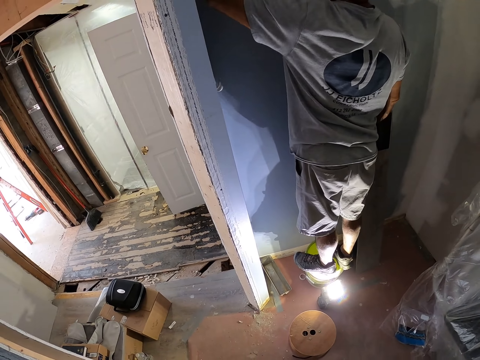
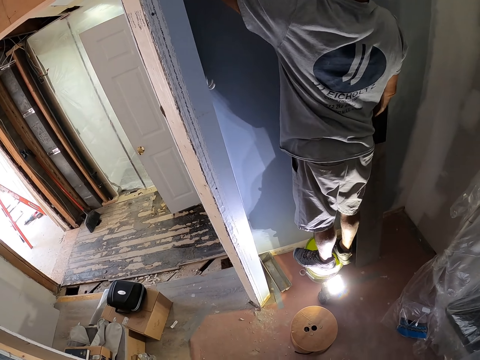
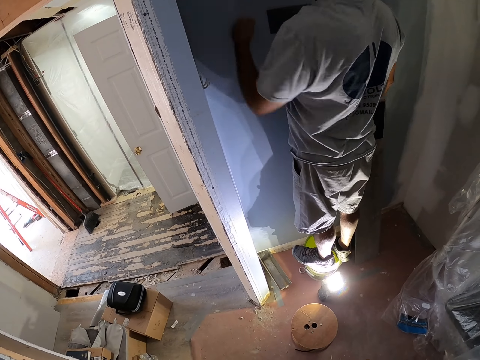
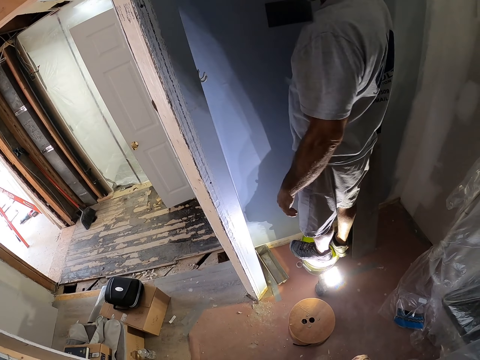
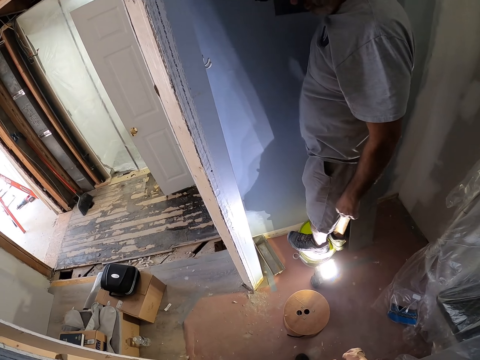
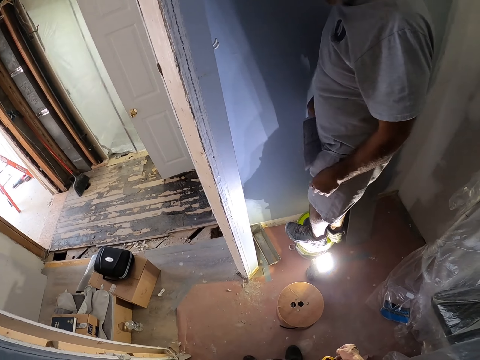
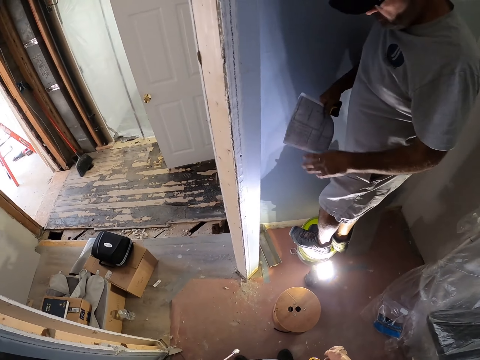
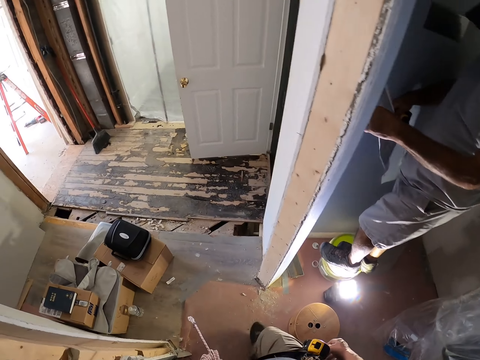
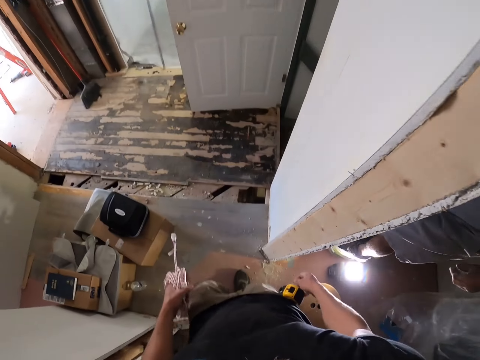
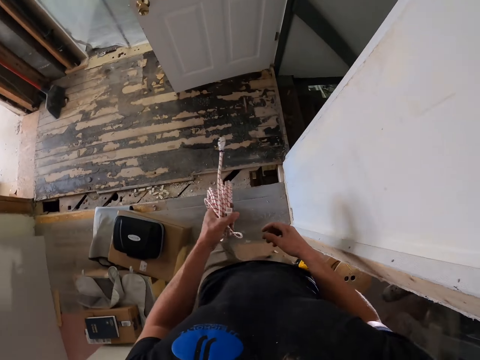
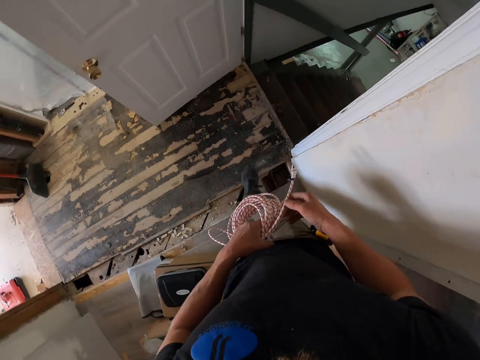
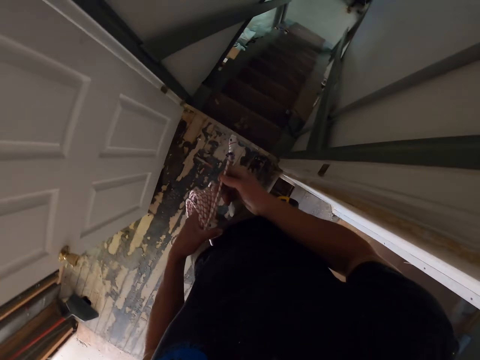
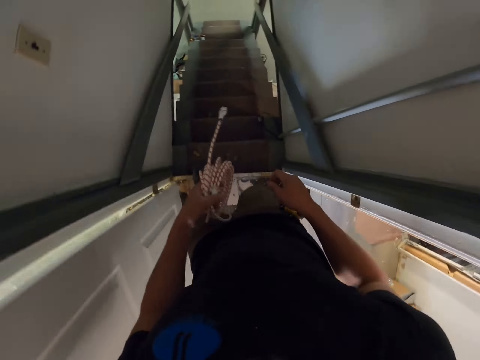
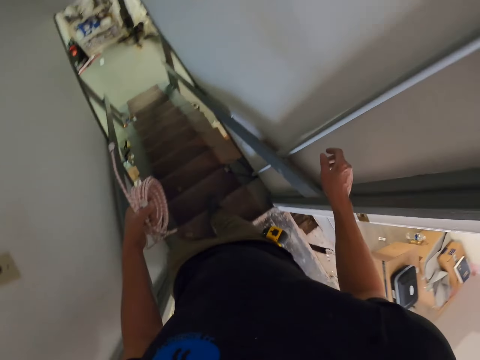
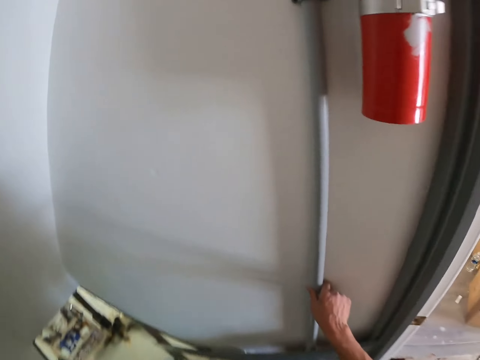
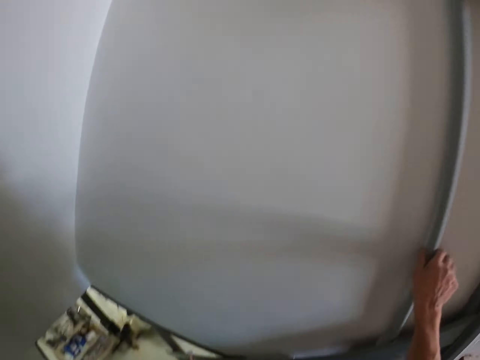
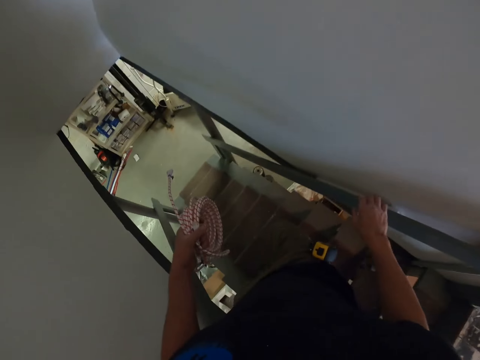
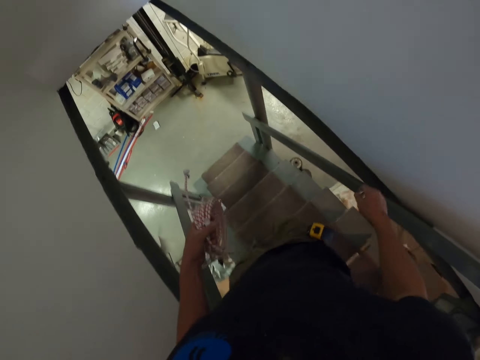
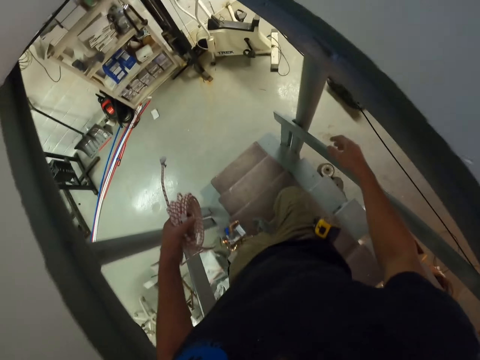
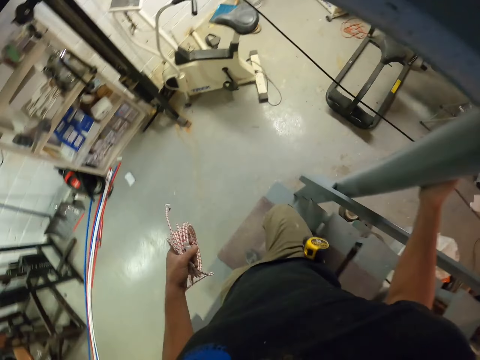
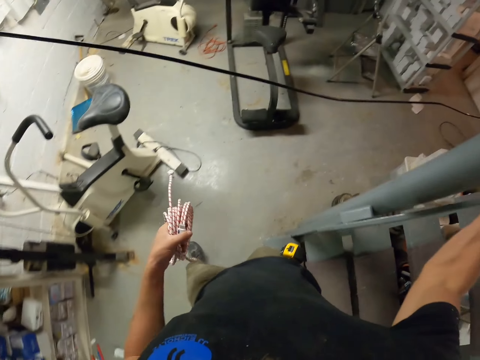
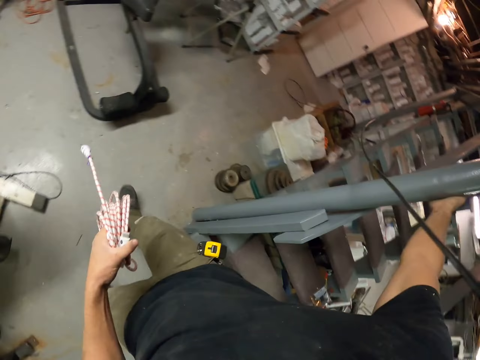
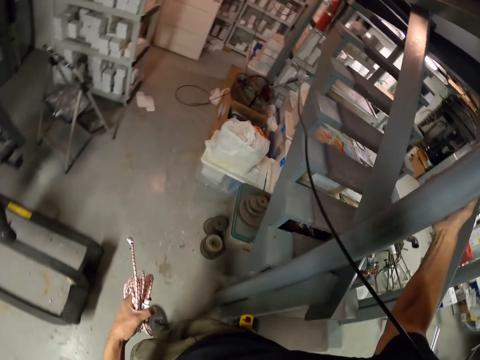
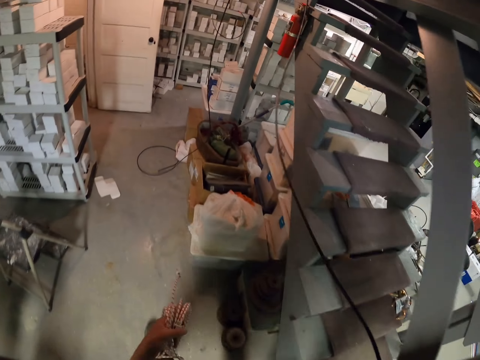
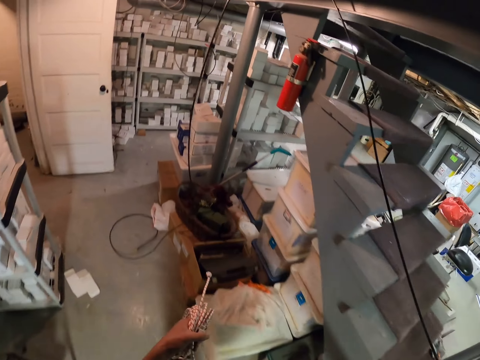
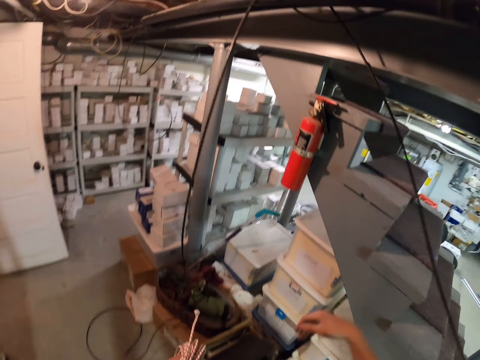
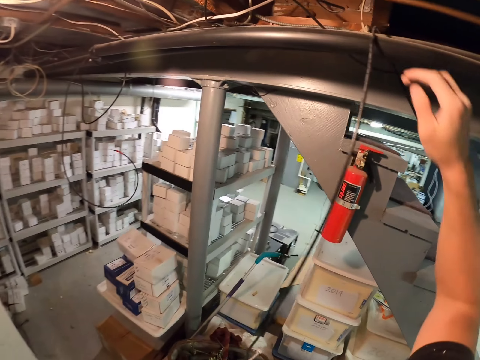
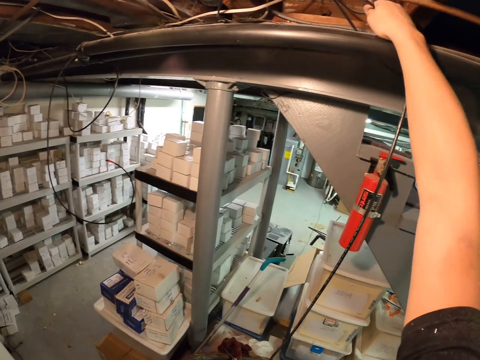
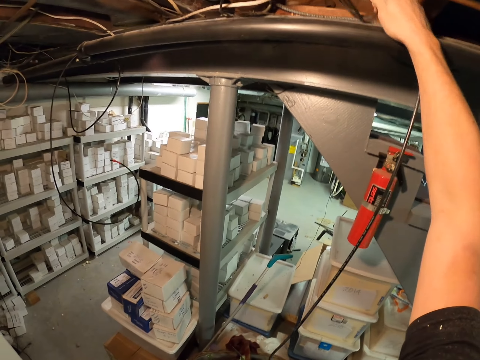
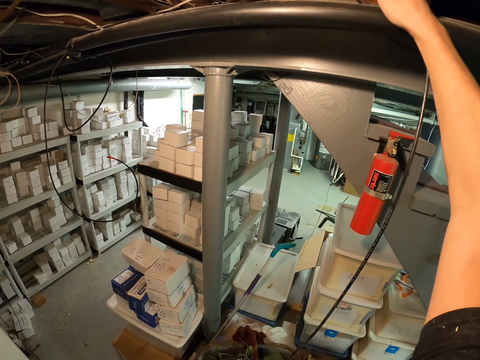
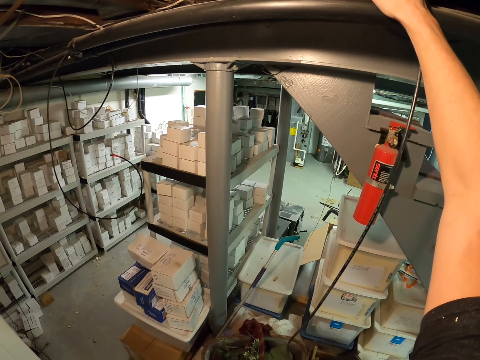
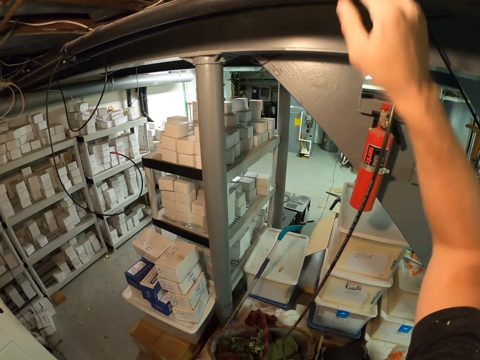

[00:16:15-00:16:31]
A man touches the wall. The camera wearer walks around a room. They look at the pipe. They walk down the stairs. They hold the metal pillar with the right hand. They walk around. They touch a wire with the right hand.

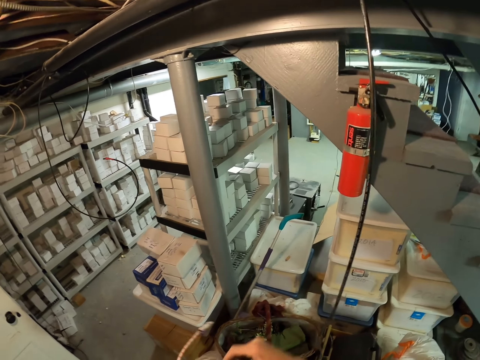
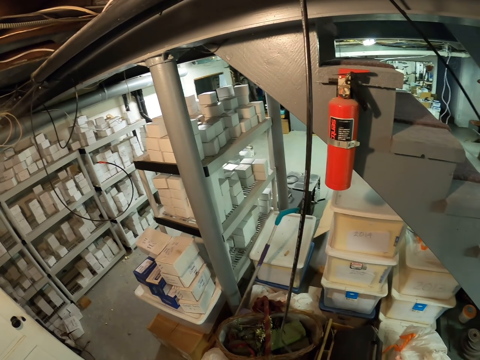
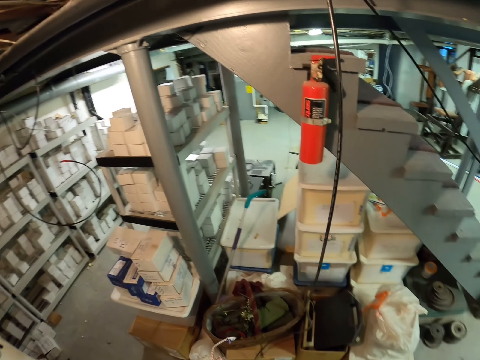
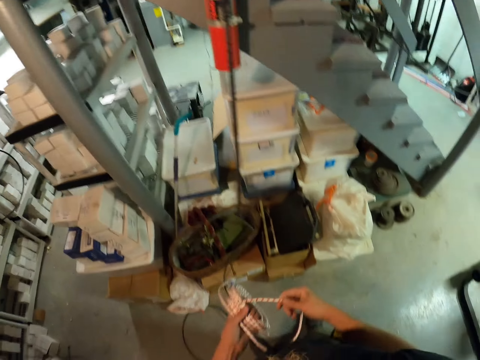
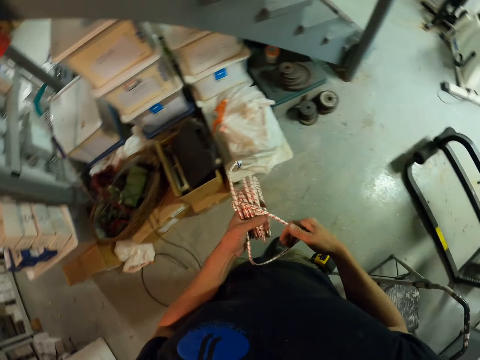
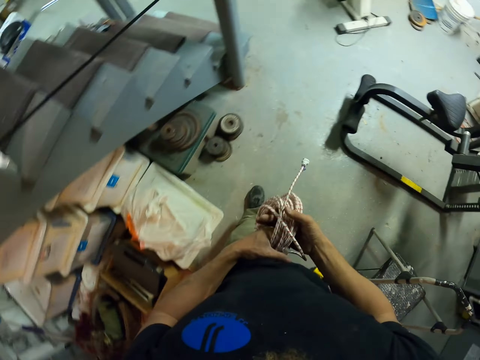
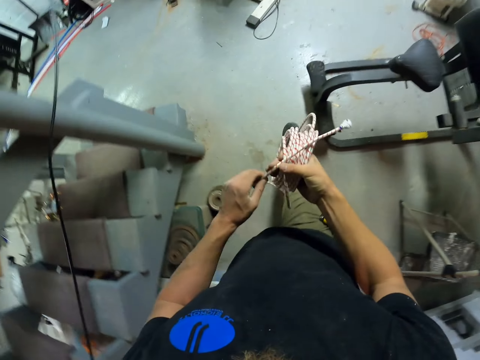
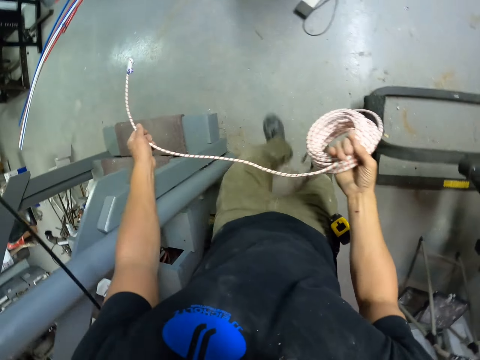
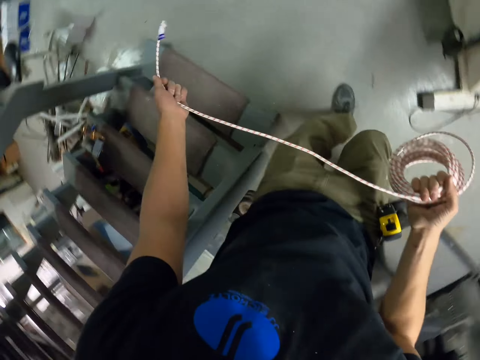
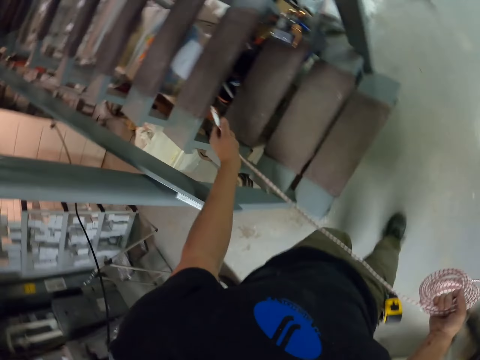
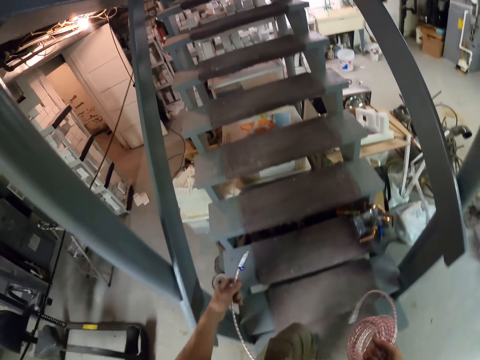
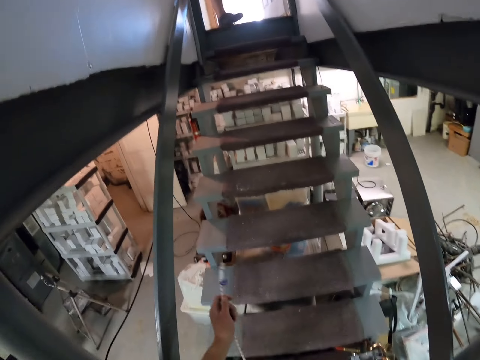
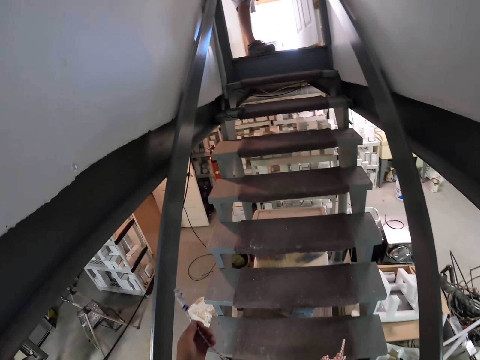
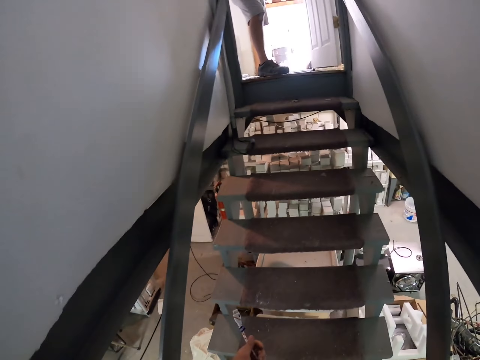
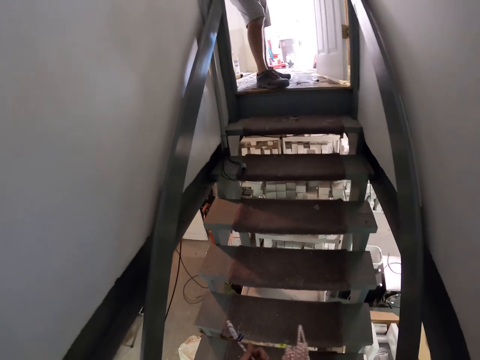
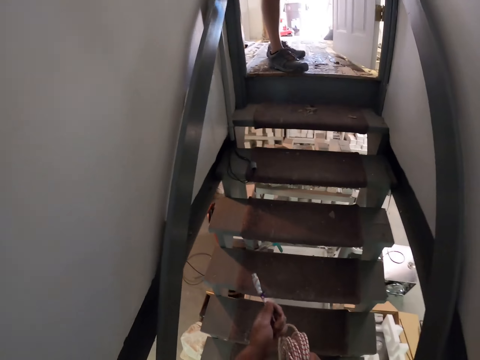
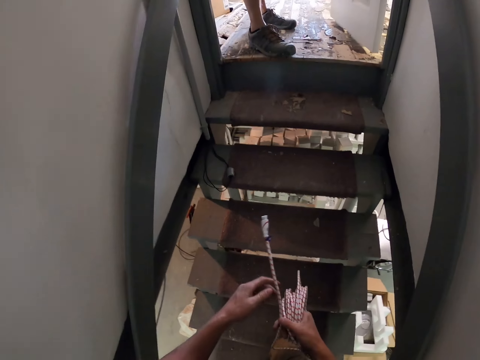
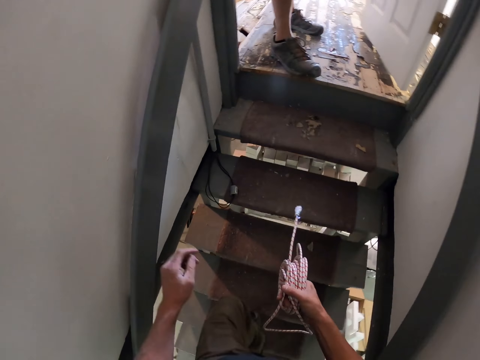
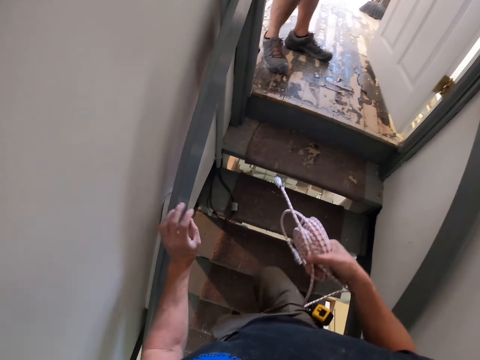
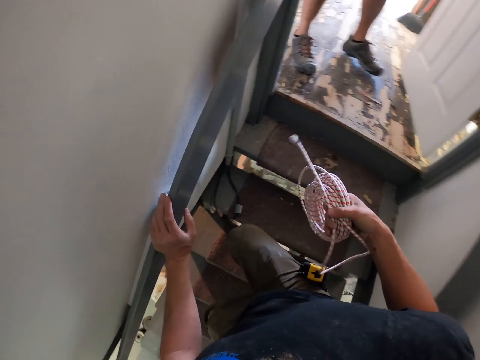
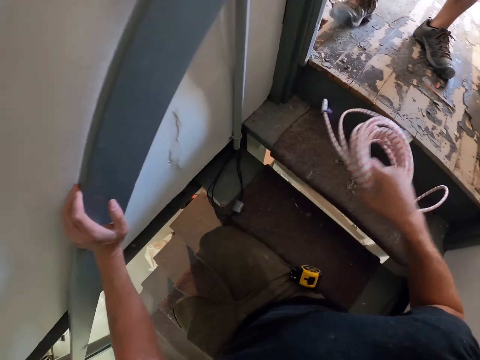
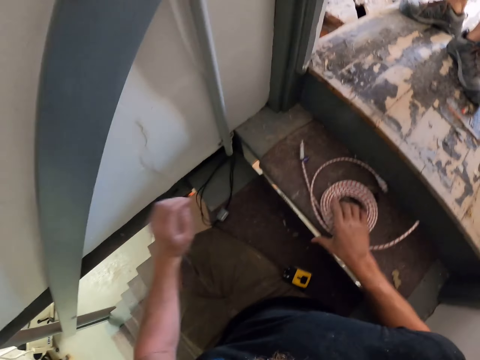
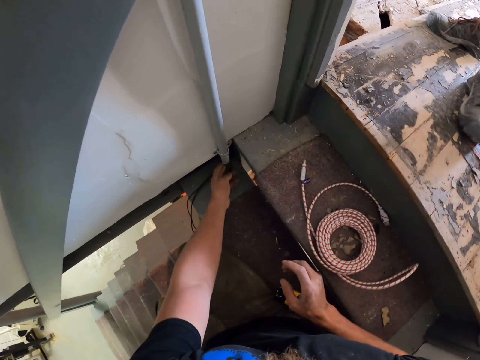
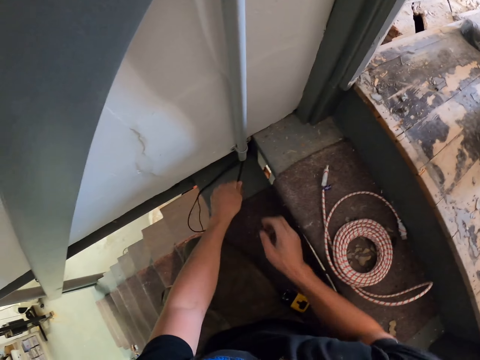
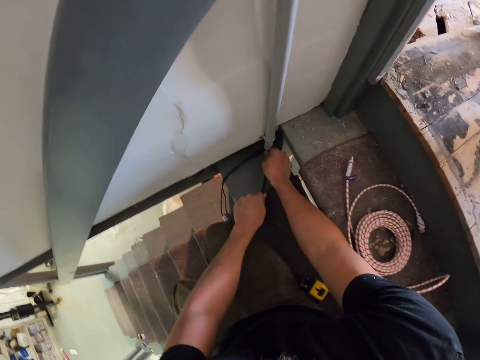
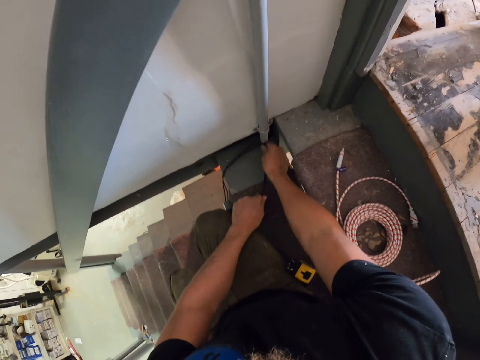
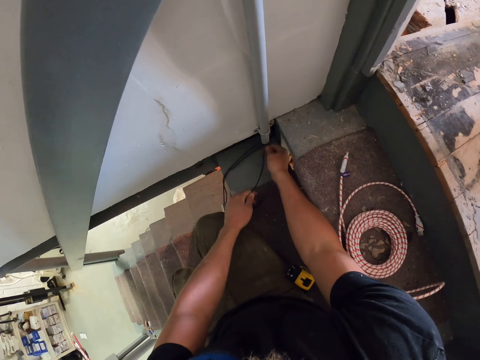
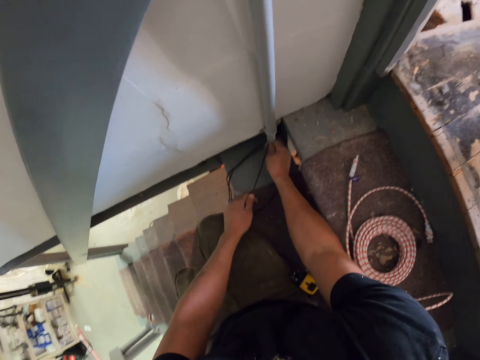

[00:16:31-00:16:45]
The camera wearer looks around. They turn around. They walk around. They straighten the wire with the left hand. They walk on the stairs. They touch part of the staircase. They put down a roll of wire on the stairs. They pull wires from the pipe.
